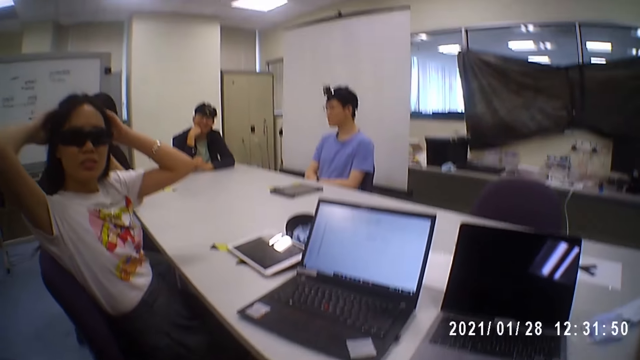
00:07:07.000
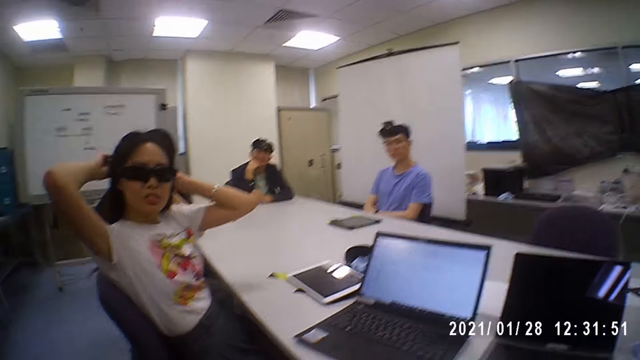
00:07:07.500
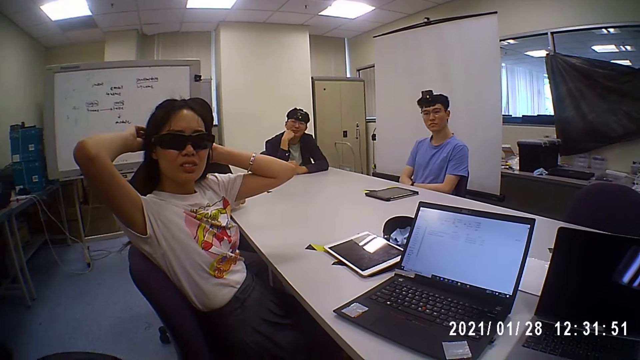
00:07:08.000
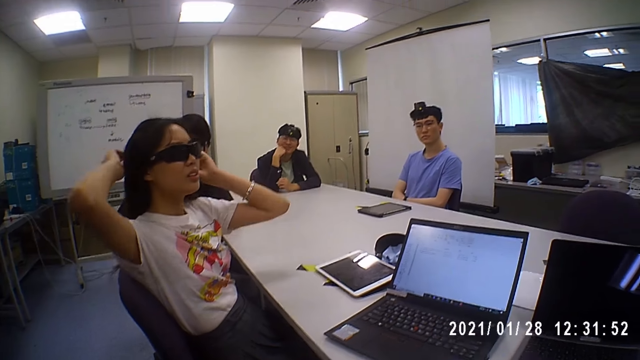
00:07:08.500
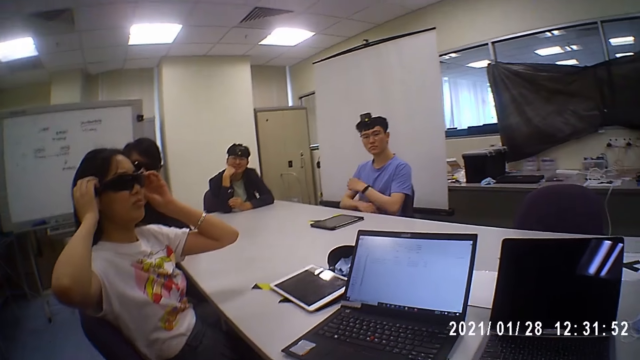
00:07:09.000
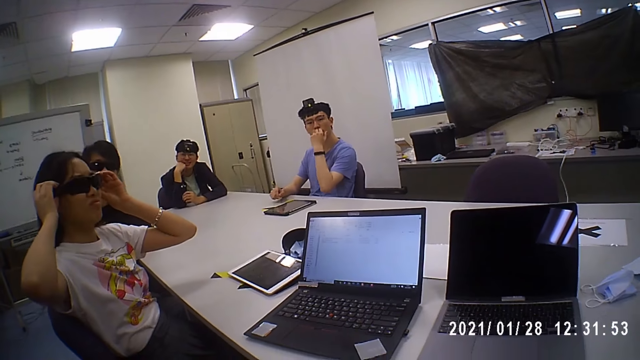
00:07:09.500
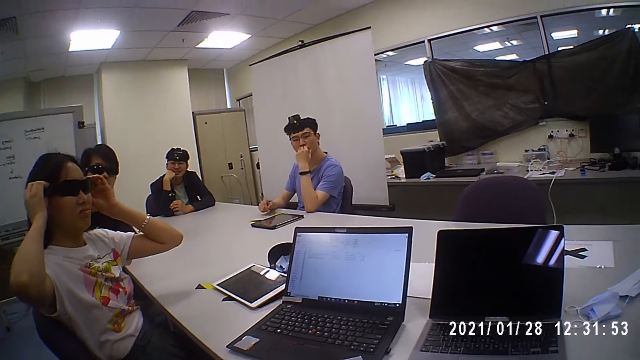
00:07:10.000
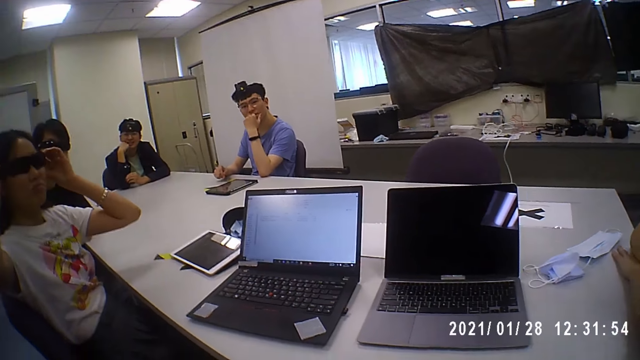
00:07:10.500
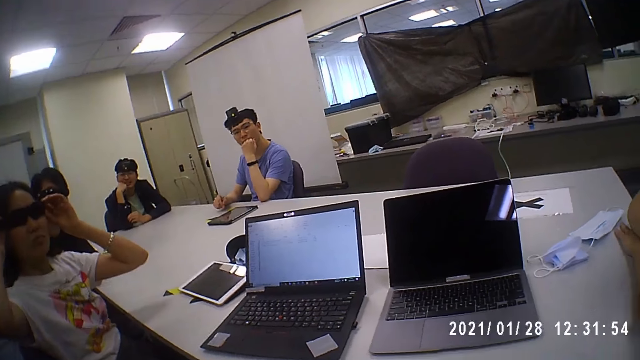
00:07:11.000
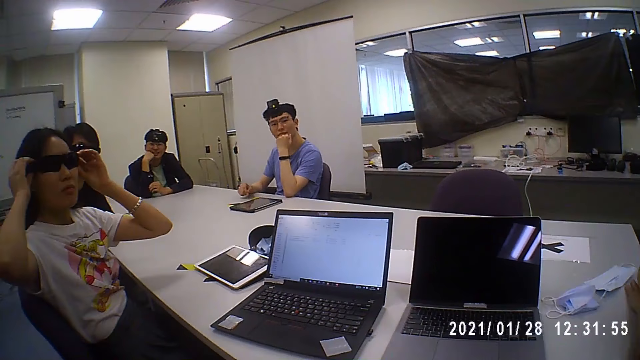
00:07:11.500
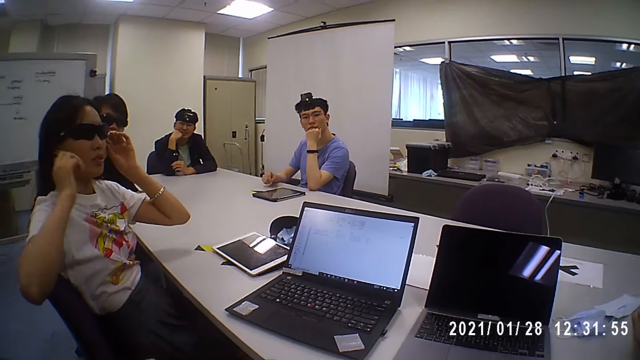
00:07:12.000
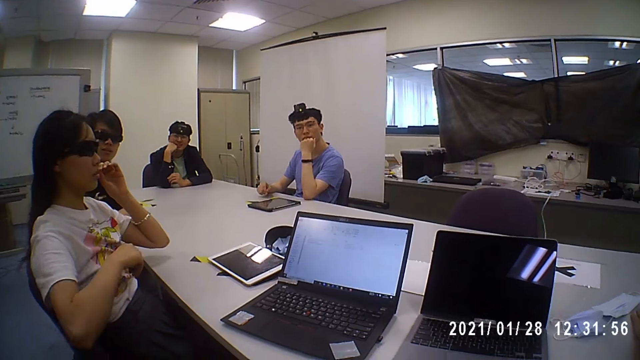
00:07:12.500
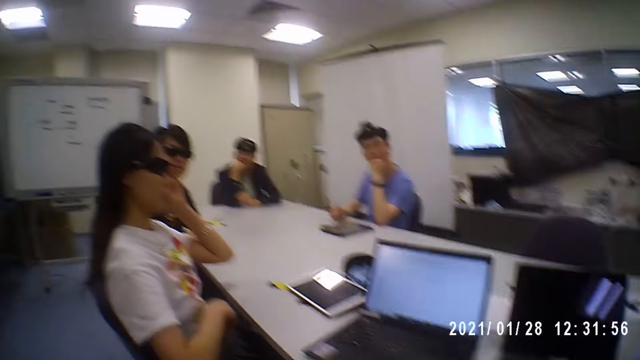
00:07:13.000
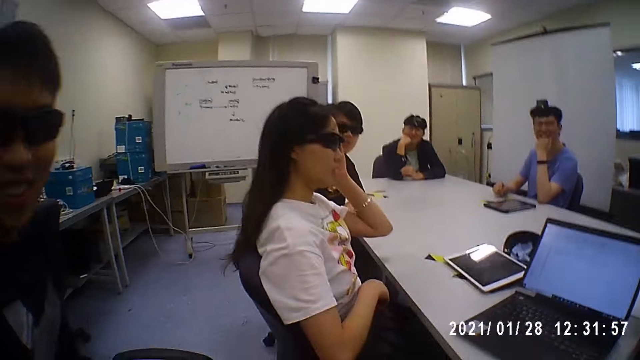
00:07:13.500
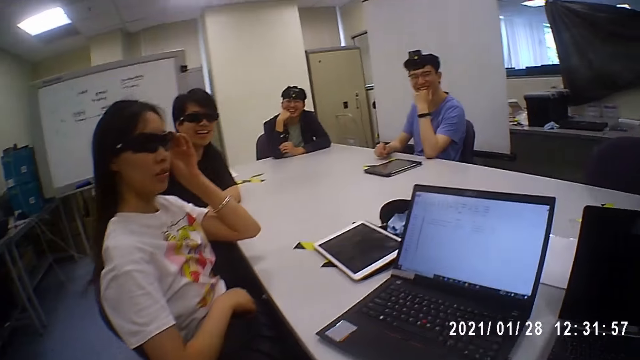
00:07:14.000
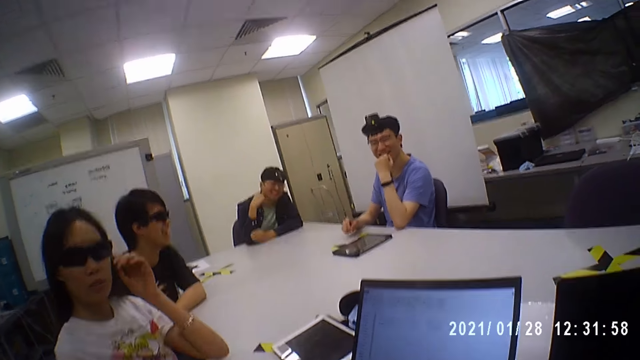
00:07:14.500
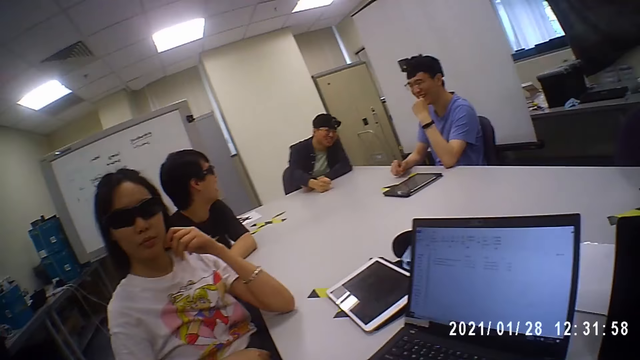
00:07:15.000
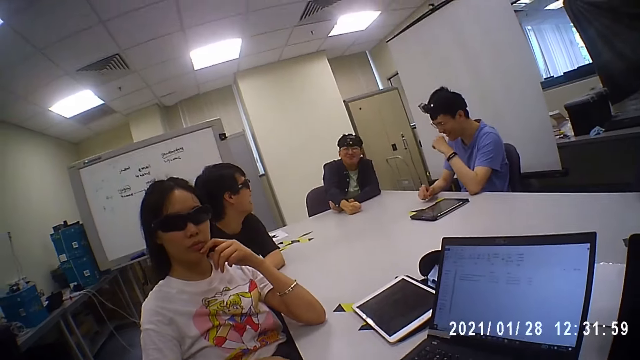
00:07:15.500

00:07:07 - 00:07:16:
The camera wearer looks around the room. A person interacts with the camera wearer.

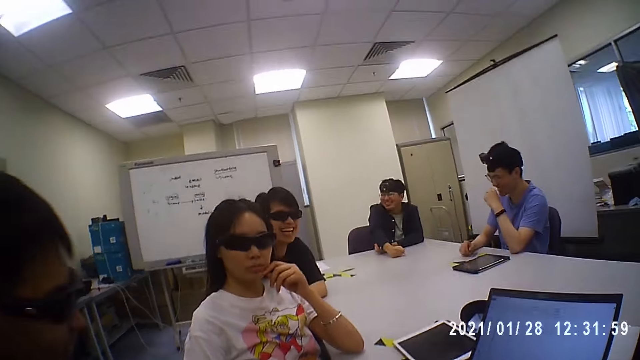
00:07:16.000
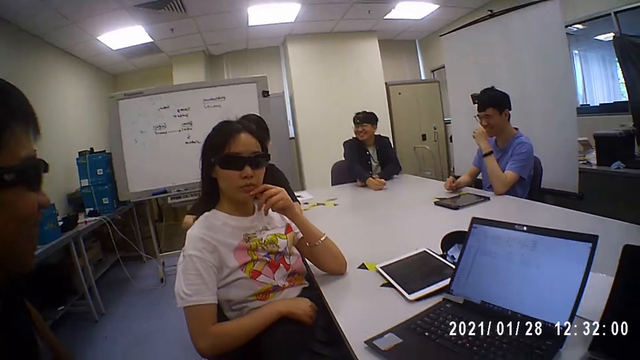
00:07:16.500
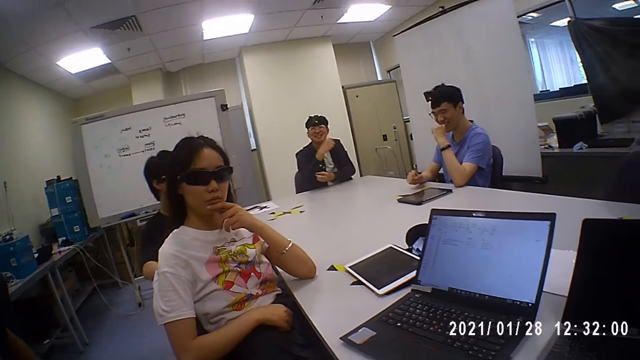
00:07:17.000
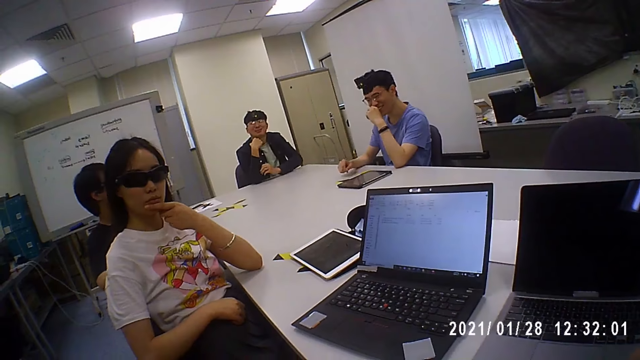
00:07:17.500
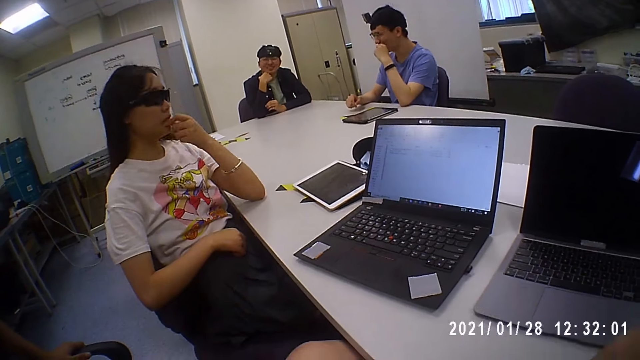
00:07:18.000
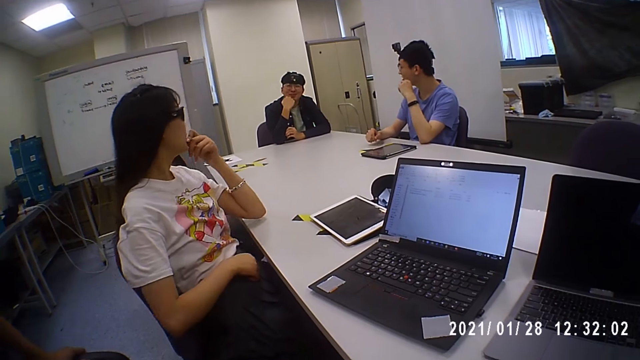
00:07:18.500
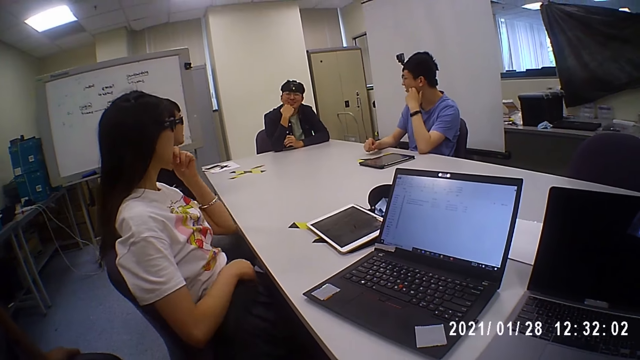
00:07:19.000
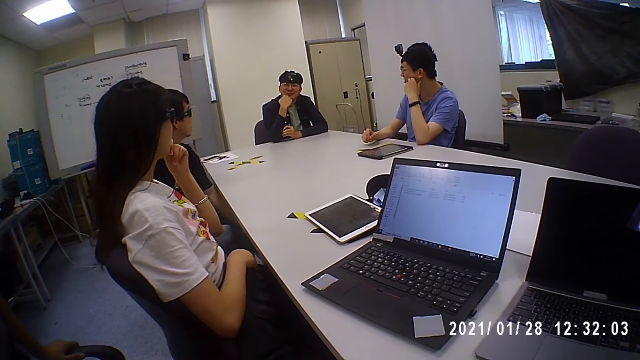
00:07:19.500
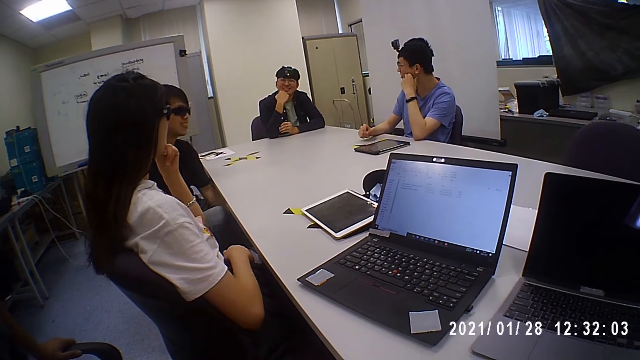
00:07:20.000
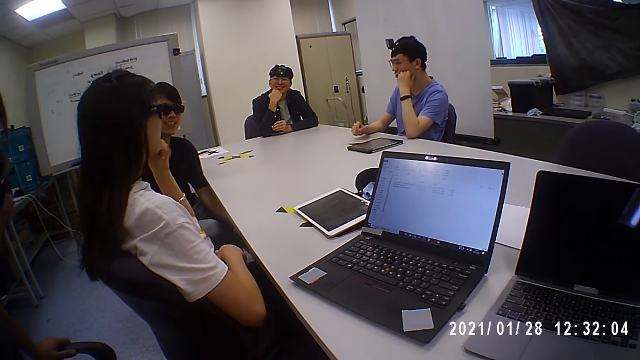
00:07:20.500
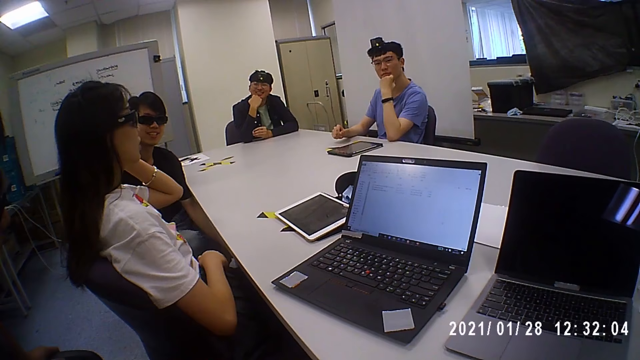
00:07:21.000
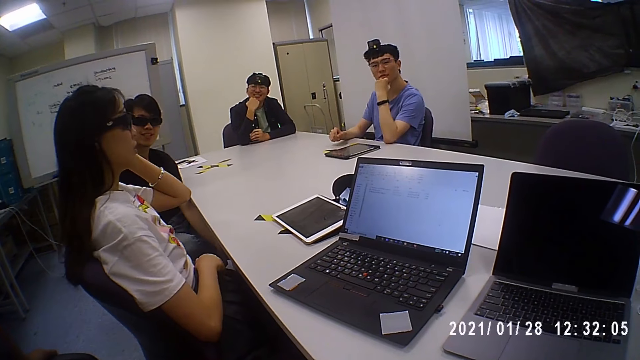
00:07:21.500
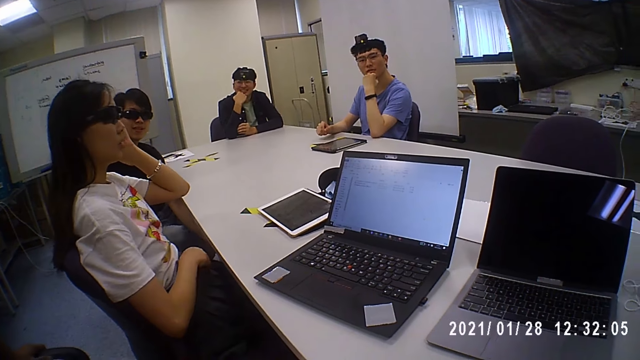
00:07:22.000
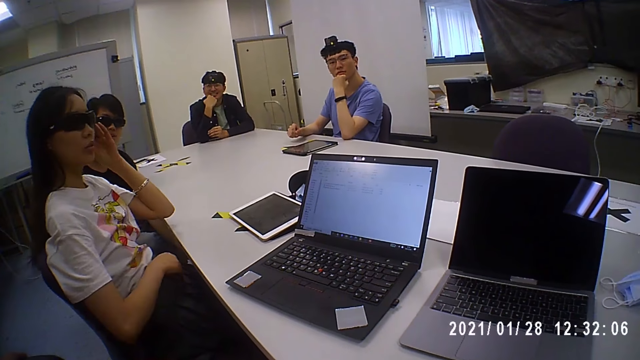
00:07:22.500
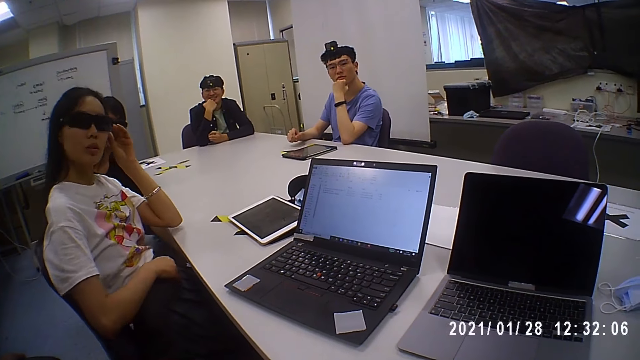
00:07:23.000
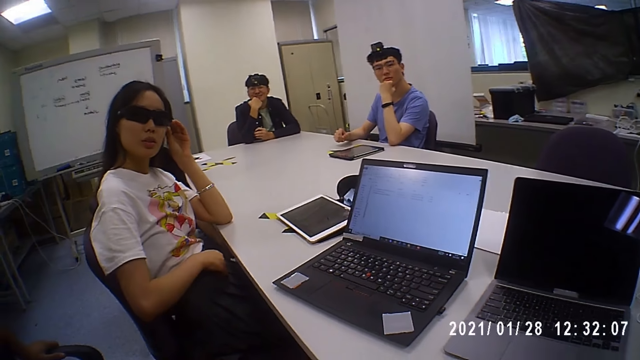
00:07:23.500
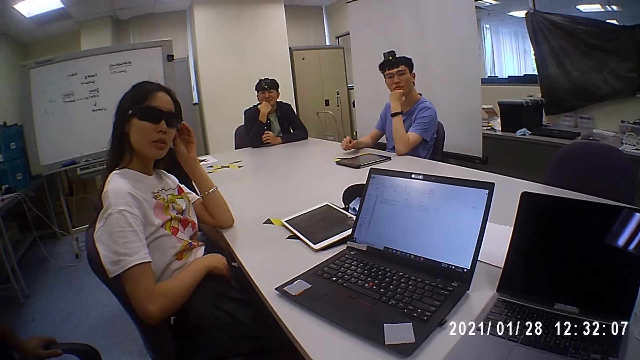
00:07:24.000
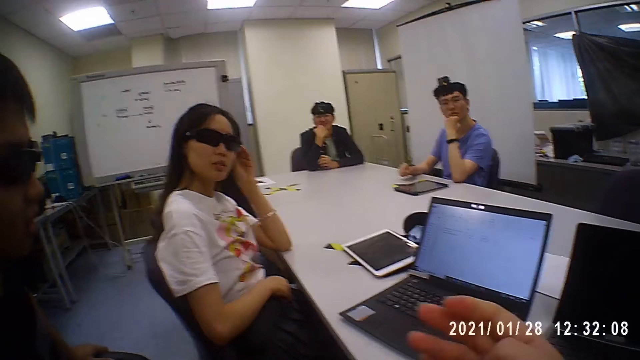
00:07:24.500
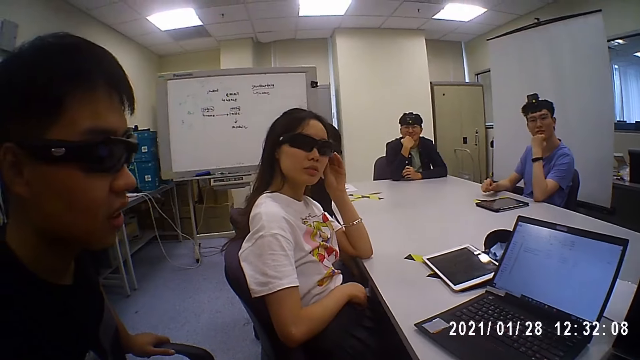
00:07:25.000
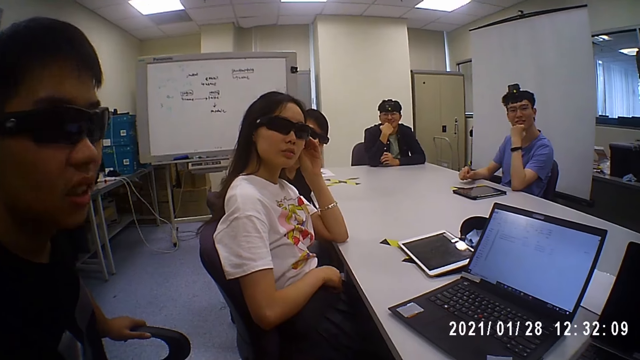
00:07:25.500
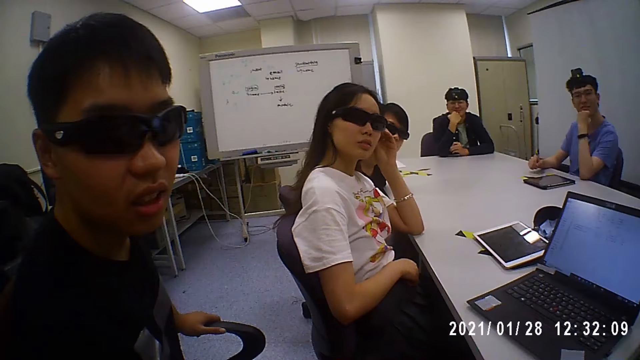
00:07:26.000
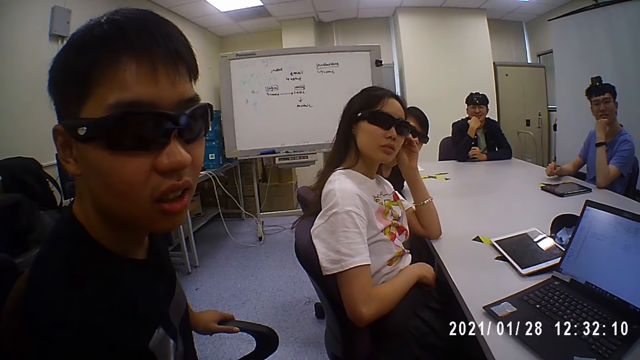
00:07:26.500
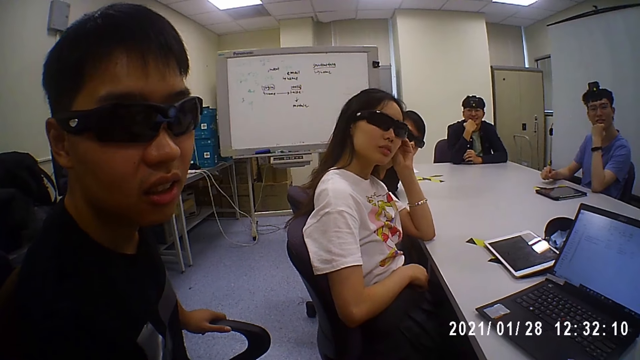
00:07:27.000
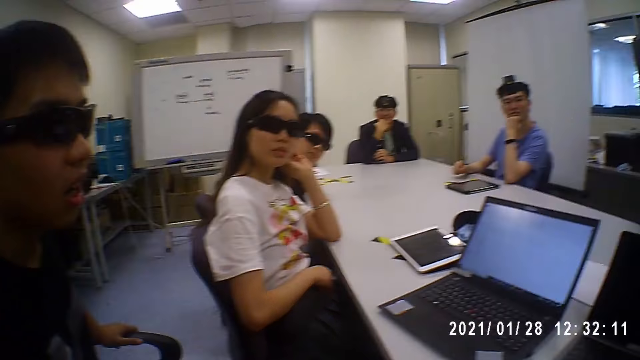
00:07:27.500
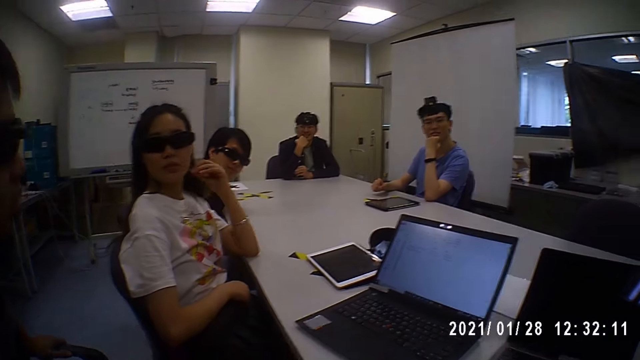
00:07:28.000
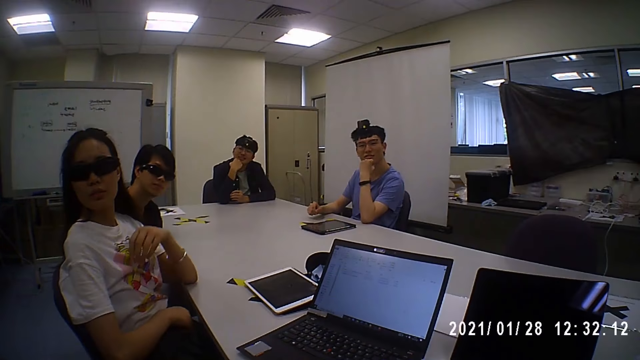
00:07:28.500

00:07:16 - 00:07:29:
A person interacts with the camera wearer. A man interacts with people in the bench. The camera wearer interacts with people in the room. Another man interacts with the people in the room.
